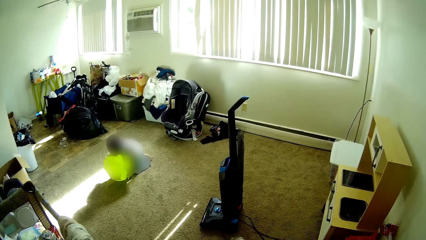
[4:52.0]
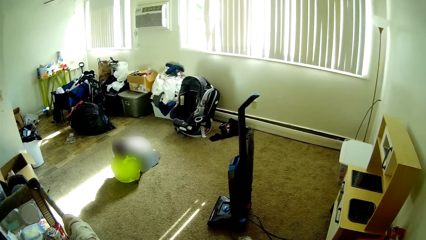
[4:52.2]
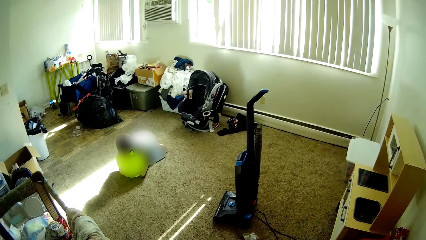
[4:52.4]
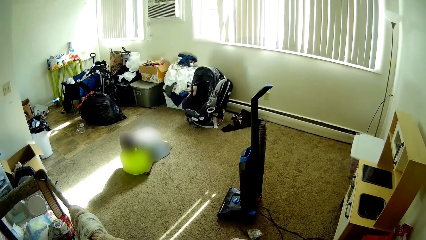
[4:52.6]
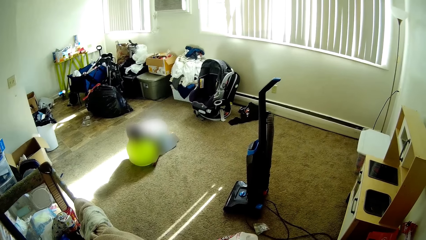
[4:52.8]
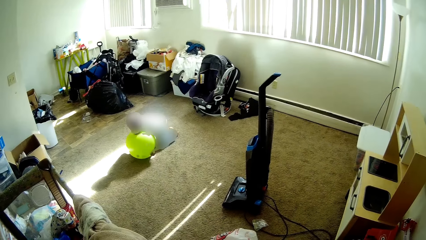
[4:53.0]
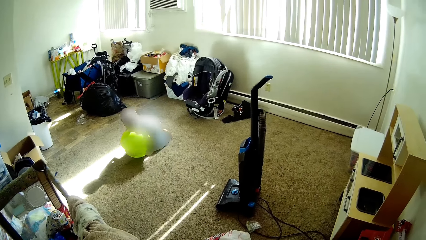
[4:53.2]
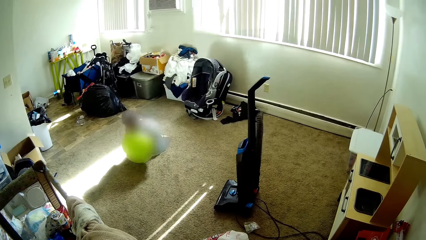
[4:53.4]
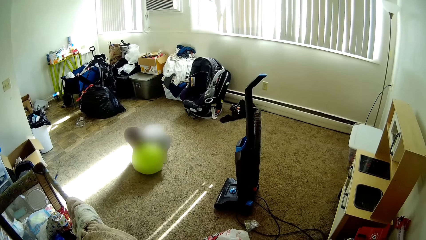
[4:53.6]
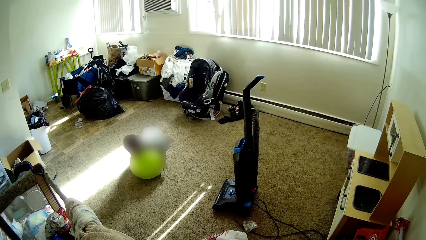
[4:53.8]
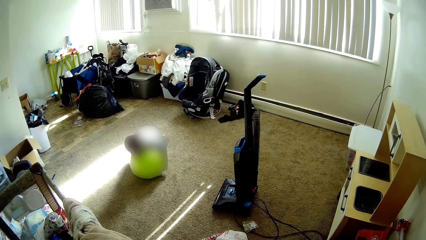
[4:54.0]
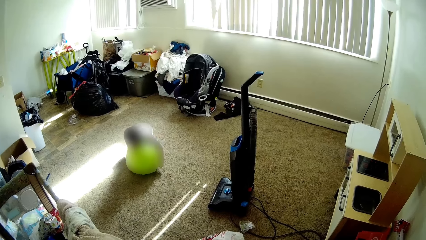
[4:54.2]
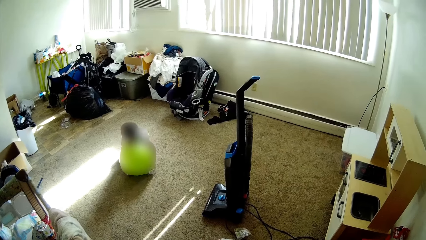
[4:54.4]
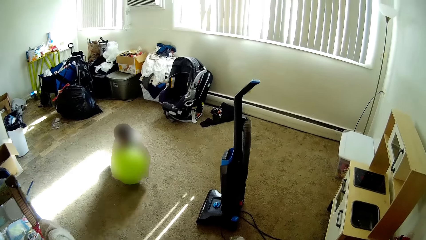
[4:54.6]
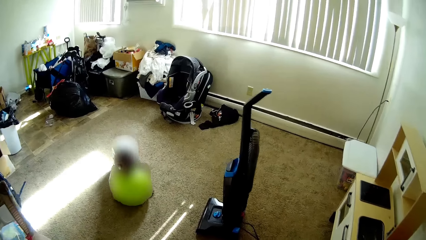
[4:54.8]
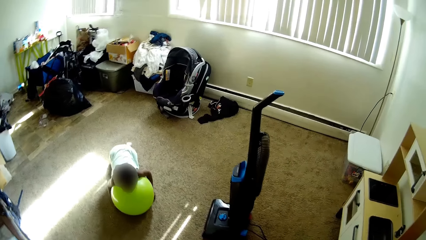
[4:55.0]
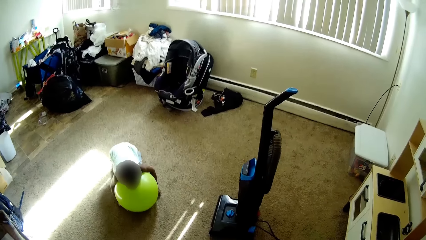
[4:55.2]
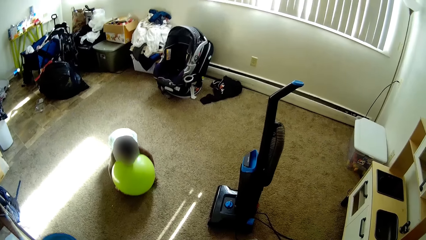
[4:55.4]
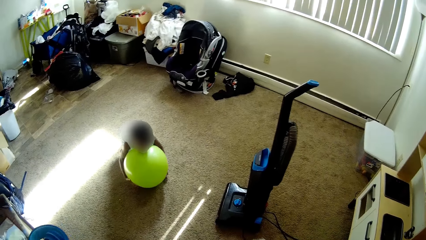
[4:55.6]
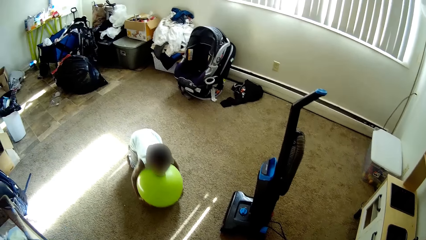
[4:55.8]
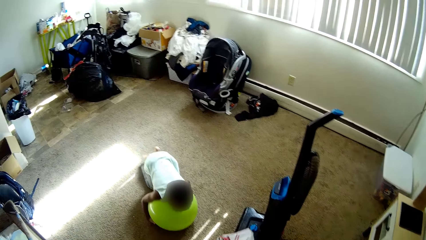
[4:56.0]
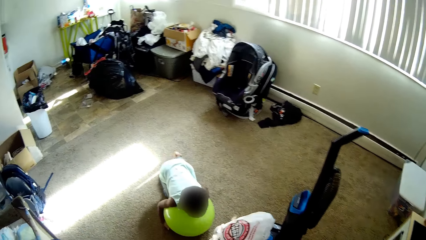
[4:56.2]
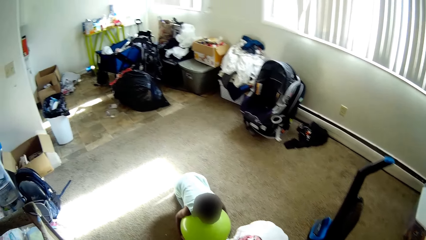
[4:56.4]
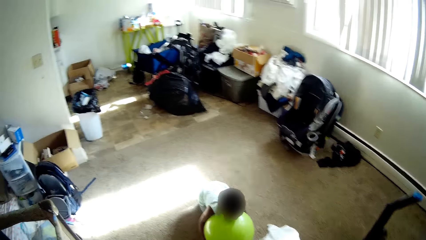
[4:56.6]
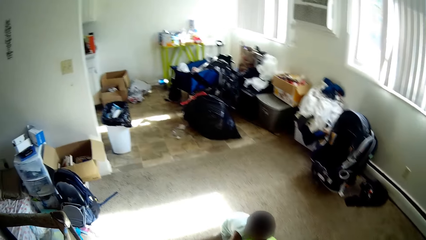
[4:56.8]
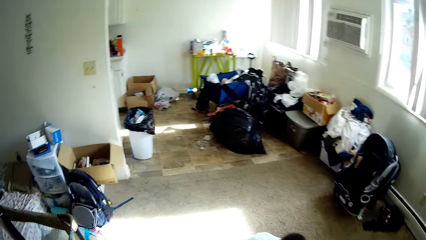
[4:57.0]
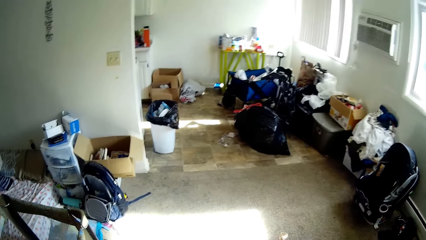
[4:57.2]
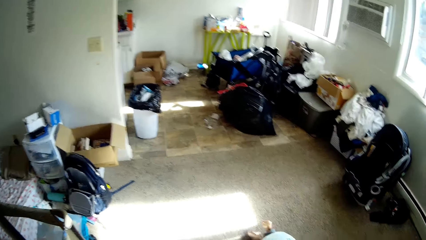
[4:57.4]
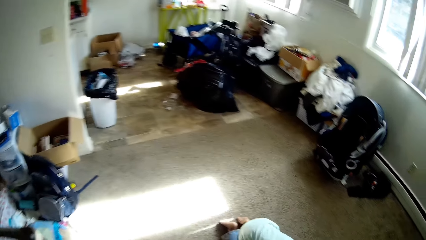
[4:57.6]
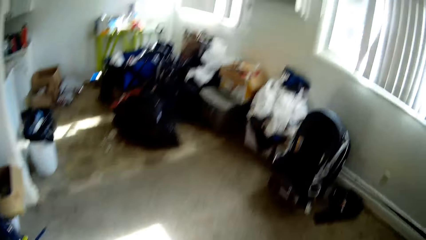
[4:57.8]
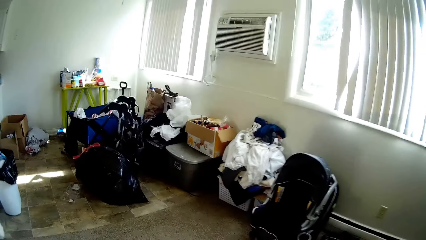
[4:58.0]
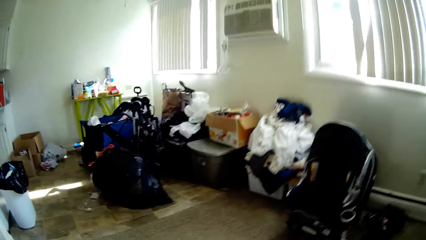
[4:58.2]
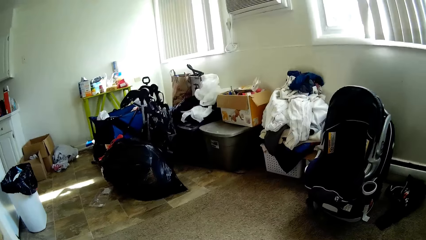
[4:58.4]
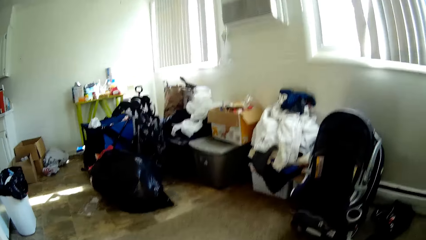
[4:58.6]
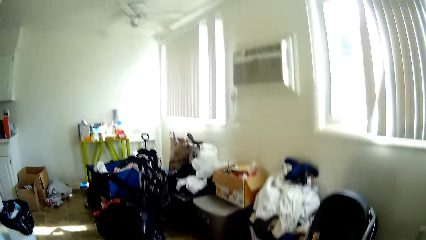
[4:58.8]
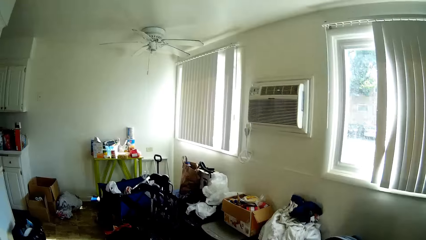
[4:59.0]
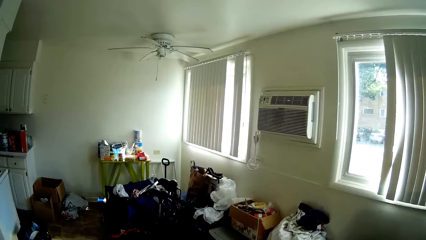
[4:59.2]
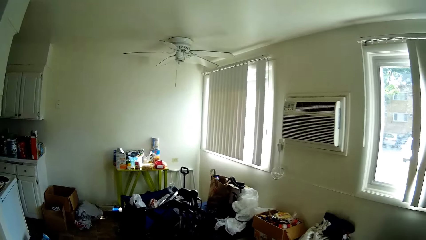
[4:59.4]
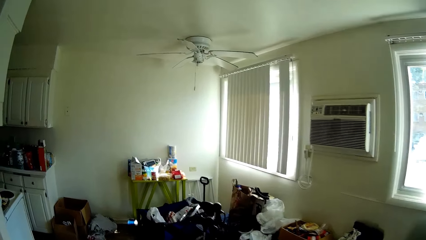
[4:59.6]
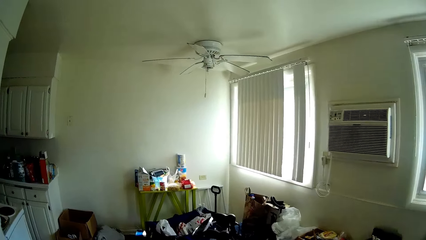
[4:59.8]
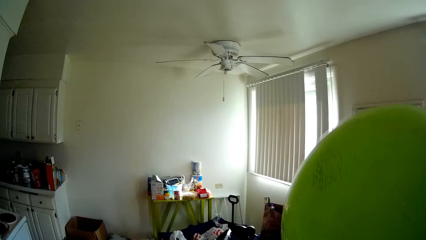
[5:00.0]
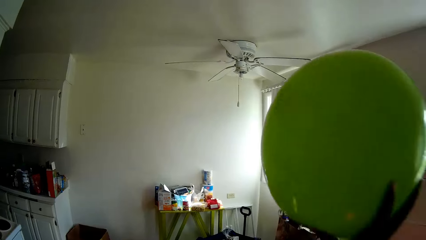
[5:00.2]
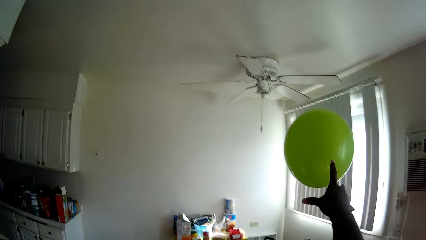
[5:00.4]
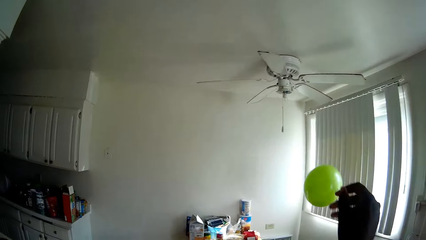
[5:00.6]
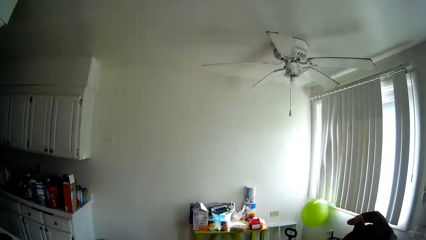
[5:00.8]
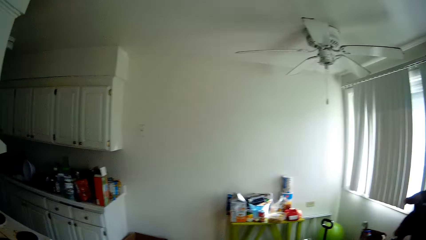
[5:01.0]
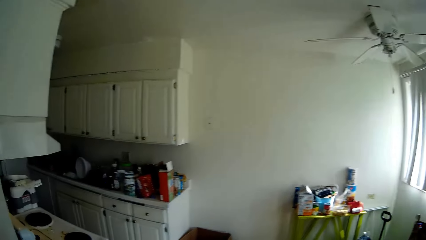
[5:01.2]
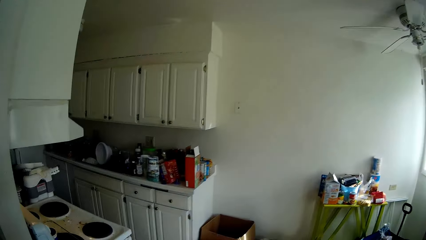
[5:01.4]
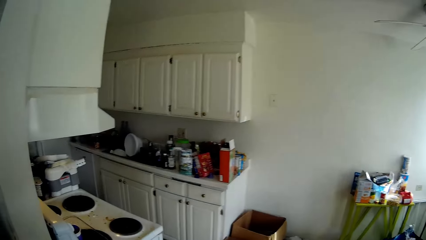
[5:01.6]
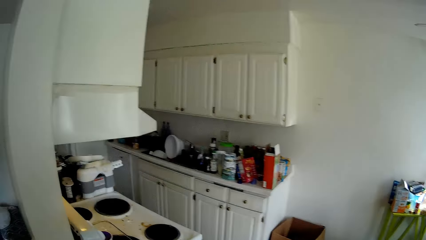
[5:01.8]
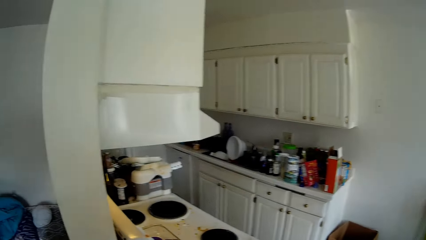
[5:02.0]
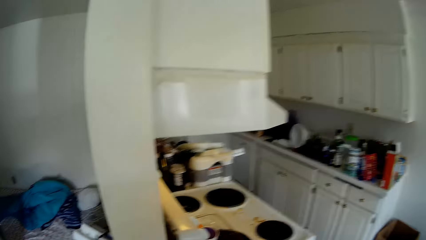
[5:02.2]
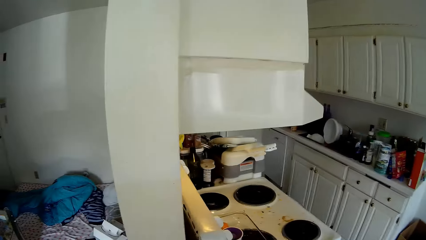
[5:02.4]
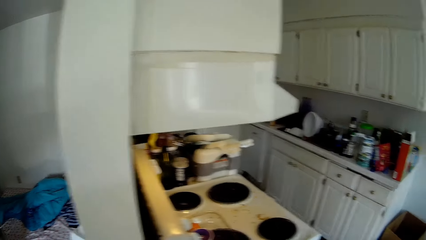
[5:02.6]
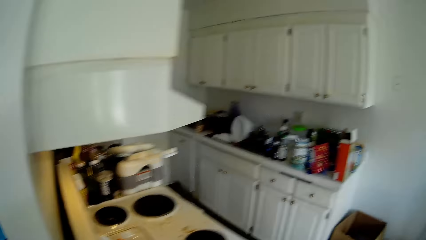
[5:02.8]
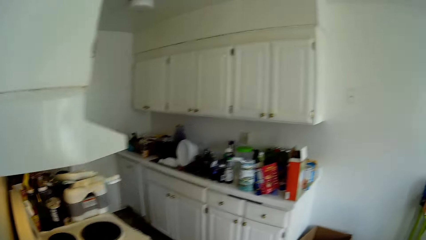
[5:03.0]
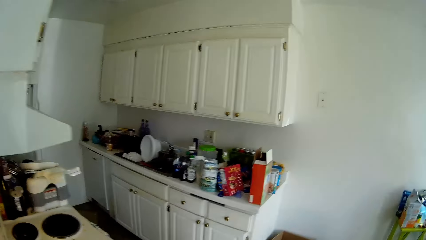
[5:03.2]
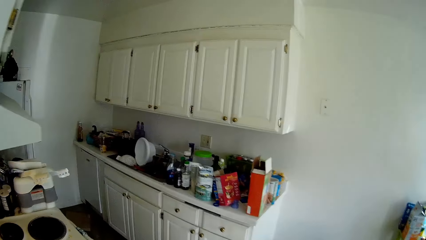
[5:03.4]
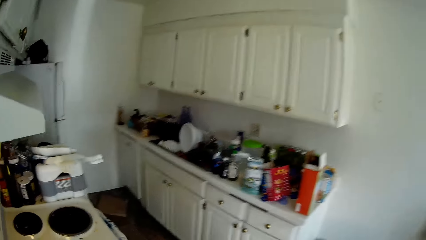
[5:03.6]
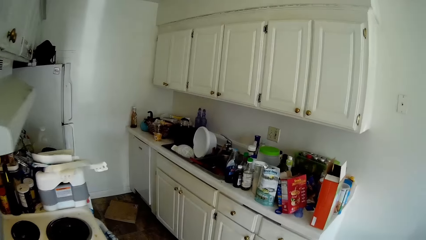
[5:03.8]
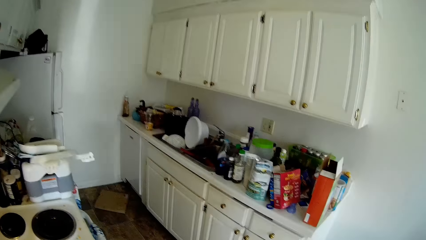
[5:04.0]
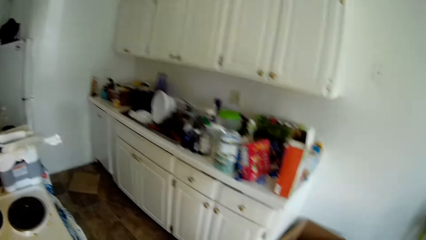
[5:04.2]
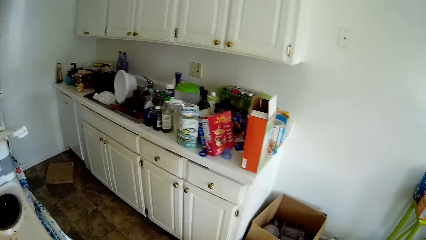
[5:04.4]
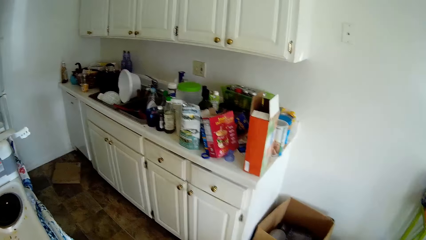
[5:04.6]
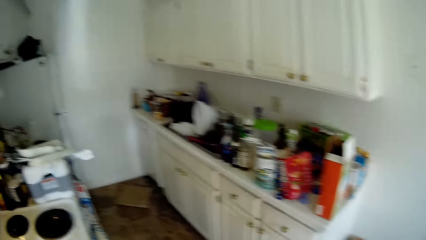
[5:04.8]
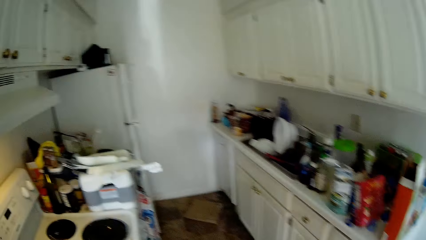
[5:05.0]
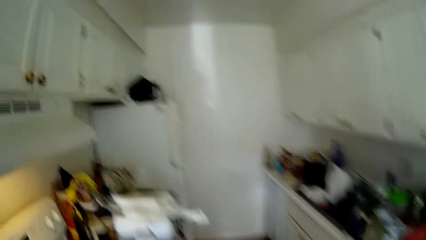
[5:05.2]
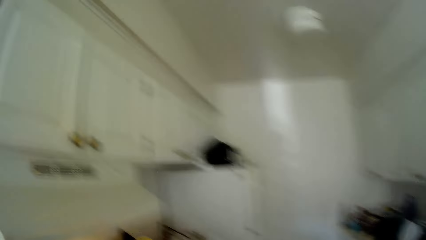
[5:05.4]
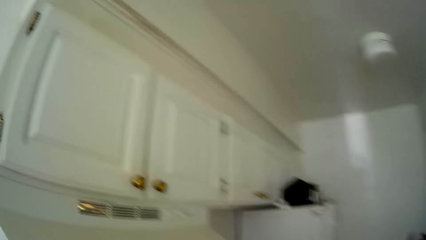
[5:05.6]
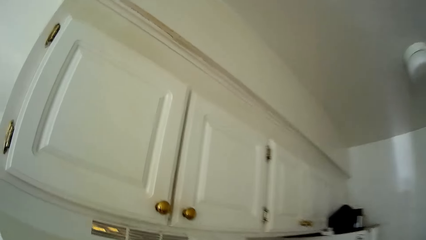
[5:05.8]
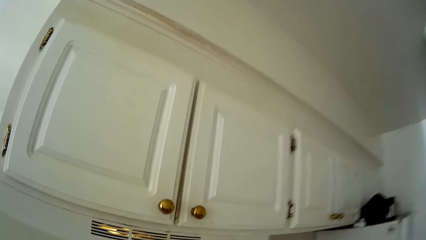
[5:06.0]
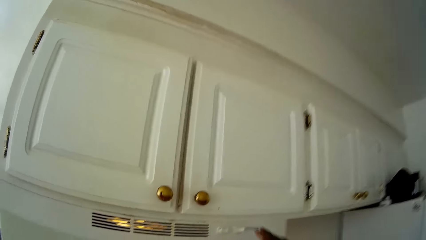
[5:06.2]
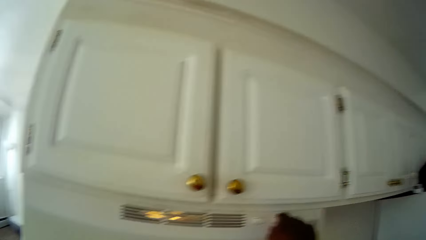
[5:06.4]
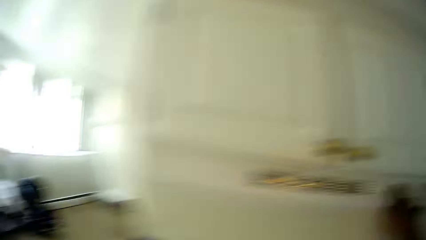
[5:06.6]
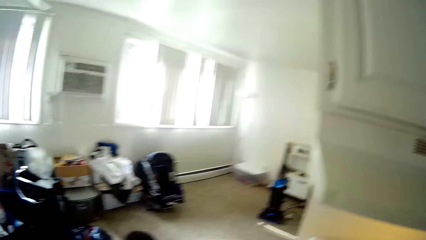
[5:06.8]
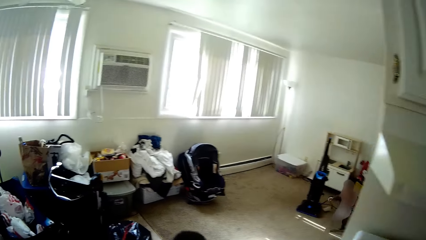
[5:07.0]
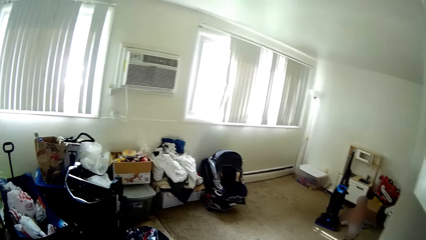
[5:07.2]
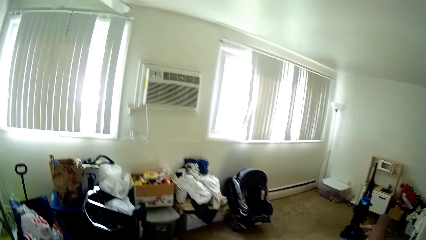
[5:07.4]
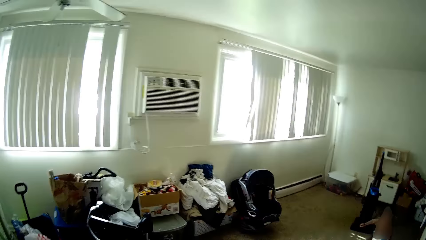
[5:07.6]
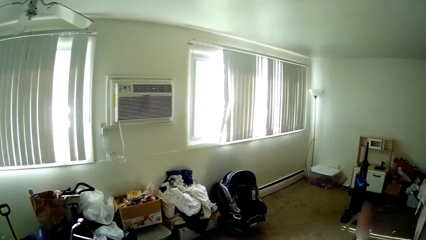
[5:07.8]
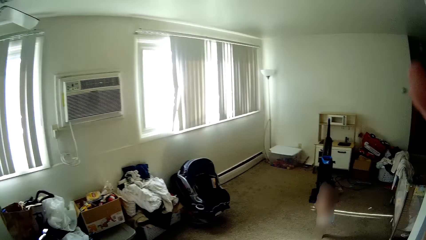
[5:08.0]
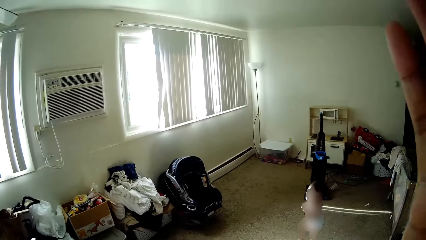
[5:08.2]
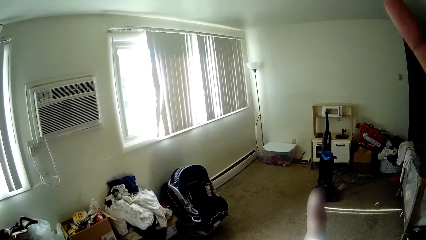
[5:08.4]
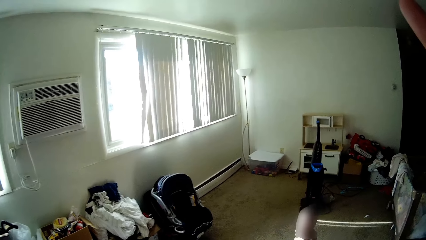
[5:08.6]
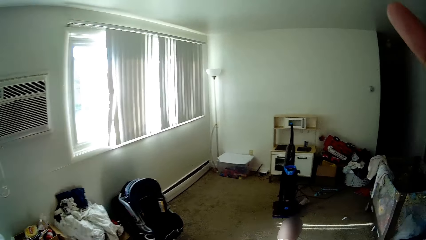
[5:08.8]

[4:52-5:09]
The camera wearer does something. She throws the ball to the floor with her right hand. She moves around the room. She walks into the kitchen through a corridor. She puts off a light in the kitchen with her right hand.
